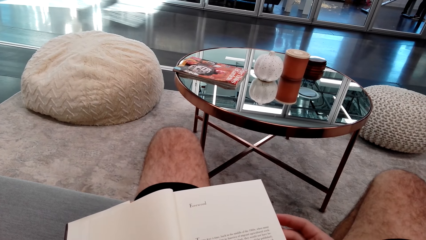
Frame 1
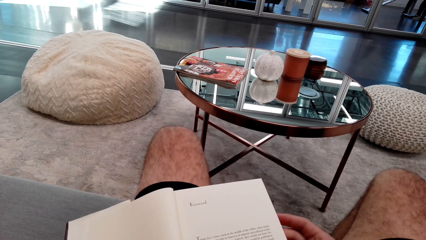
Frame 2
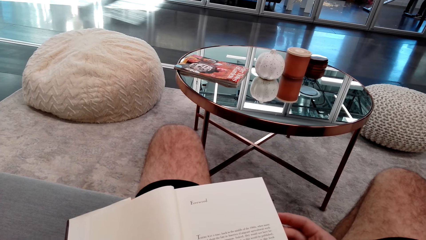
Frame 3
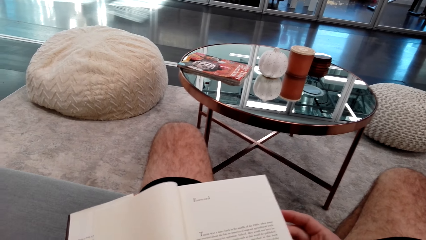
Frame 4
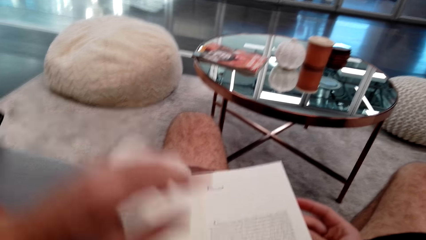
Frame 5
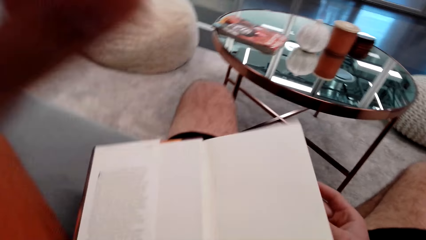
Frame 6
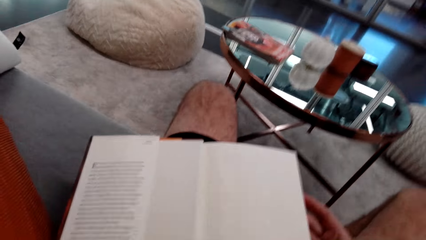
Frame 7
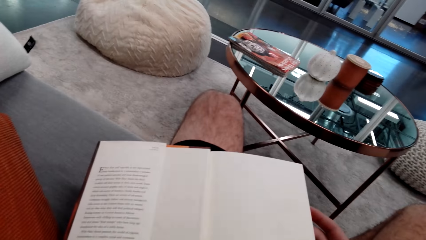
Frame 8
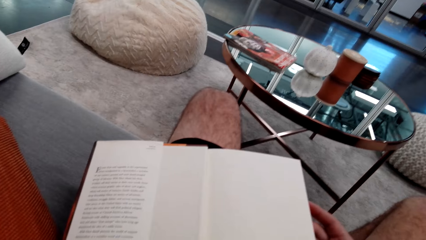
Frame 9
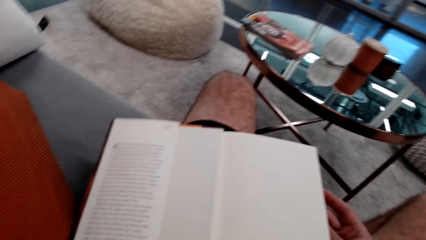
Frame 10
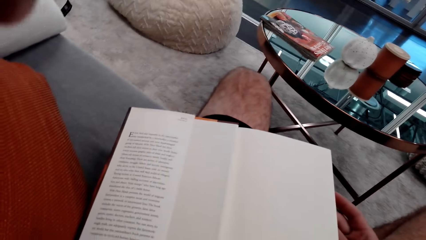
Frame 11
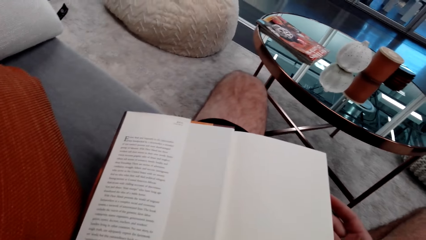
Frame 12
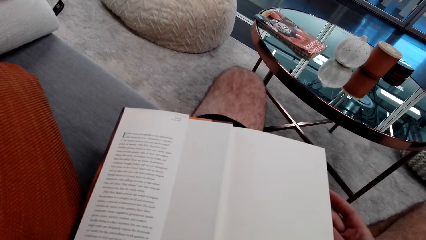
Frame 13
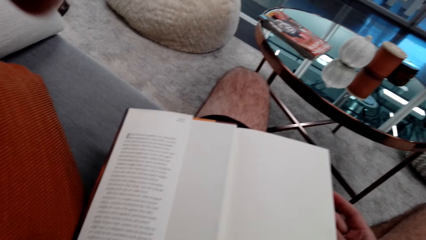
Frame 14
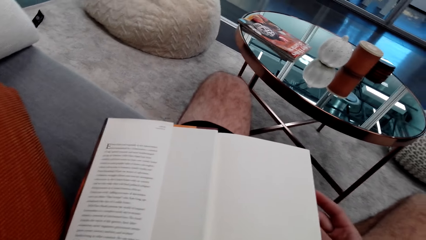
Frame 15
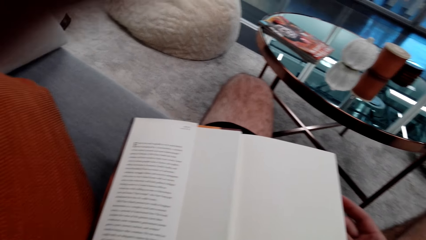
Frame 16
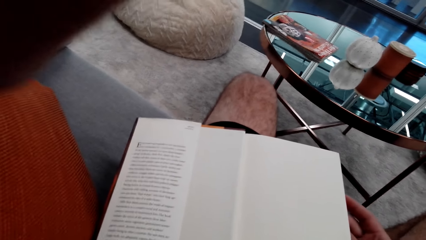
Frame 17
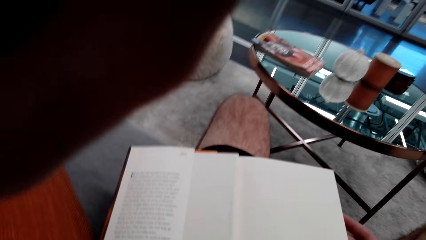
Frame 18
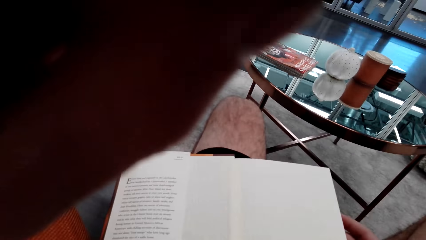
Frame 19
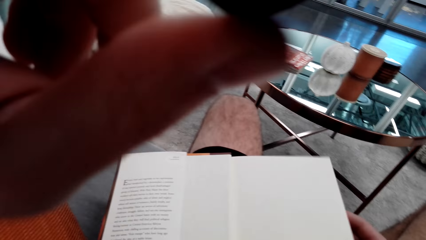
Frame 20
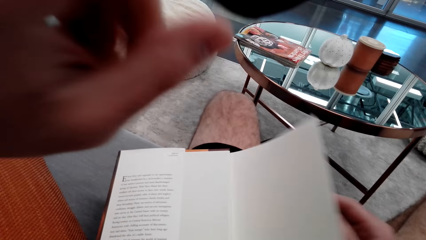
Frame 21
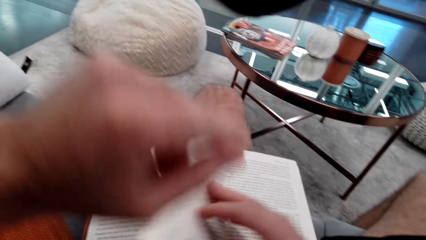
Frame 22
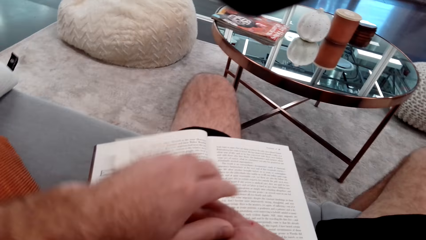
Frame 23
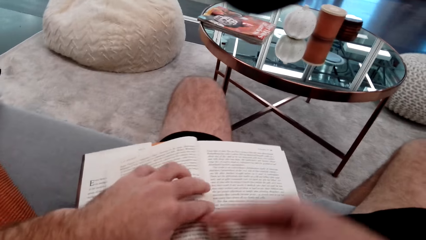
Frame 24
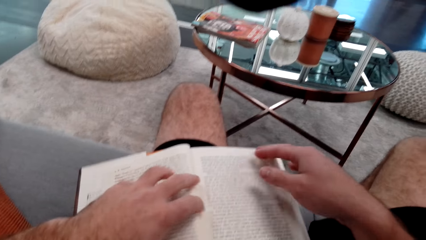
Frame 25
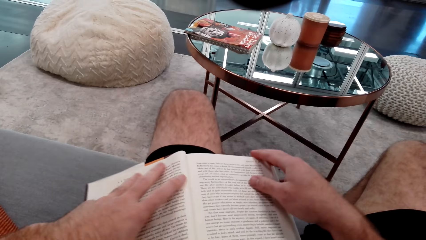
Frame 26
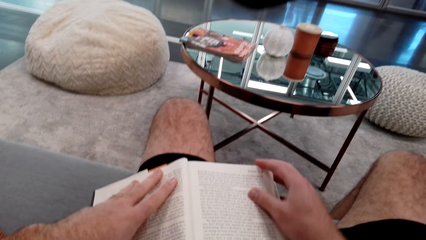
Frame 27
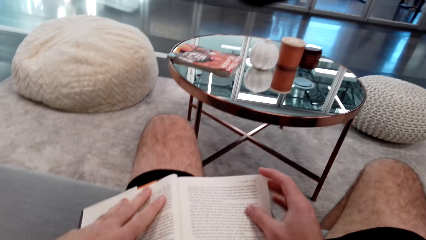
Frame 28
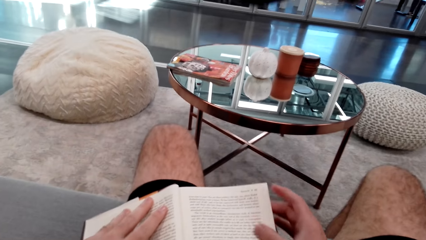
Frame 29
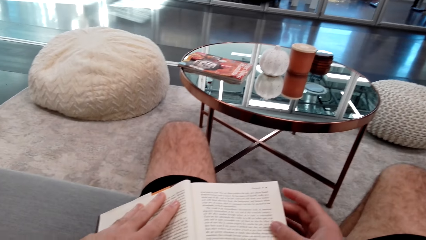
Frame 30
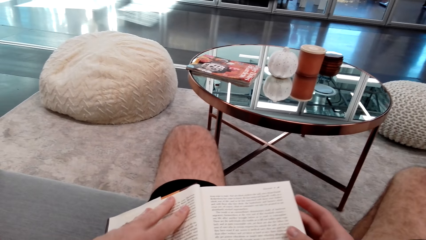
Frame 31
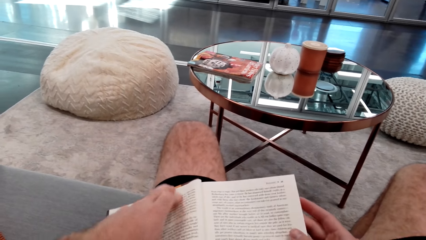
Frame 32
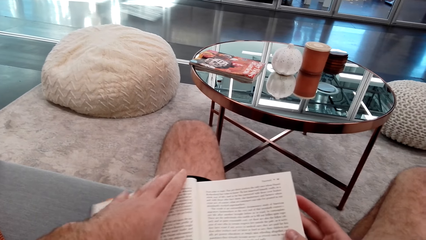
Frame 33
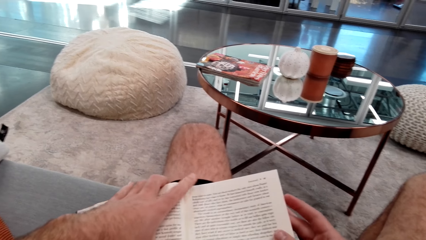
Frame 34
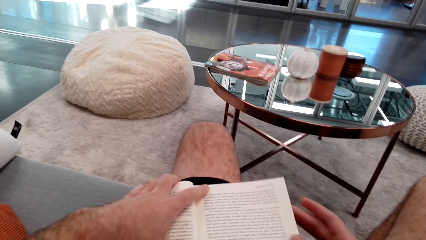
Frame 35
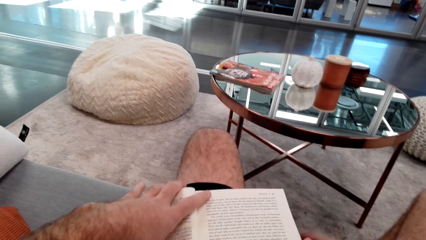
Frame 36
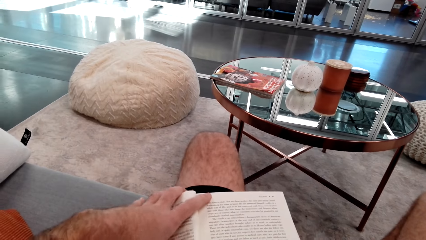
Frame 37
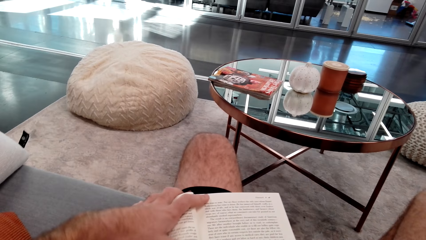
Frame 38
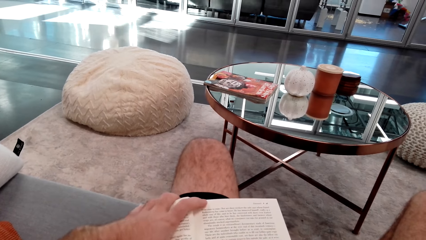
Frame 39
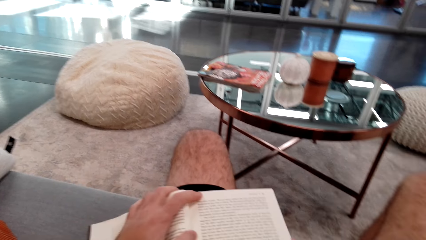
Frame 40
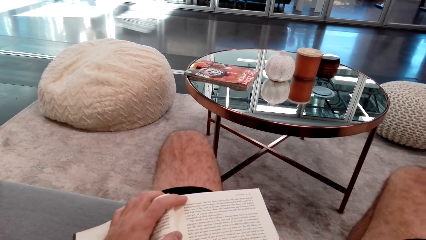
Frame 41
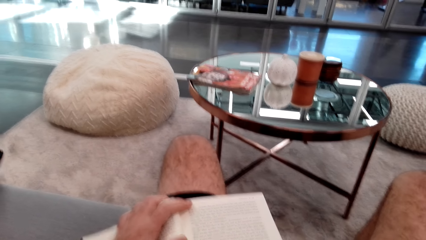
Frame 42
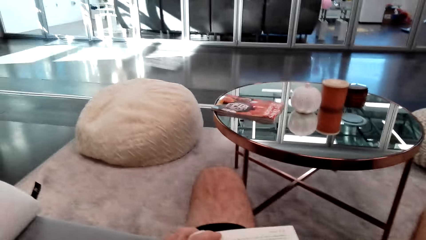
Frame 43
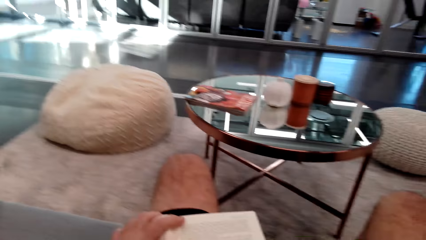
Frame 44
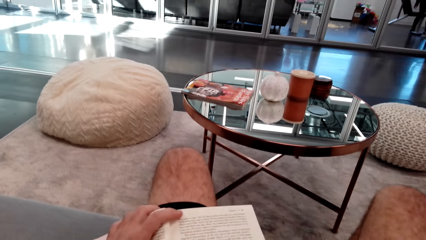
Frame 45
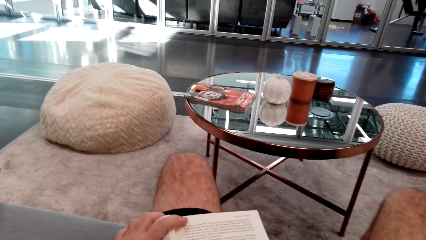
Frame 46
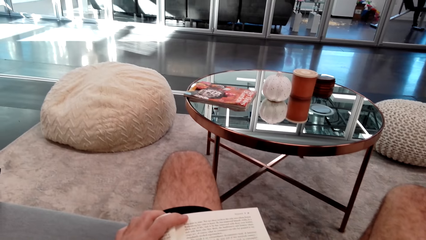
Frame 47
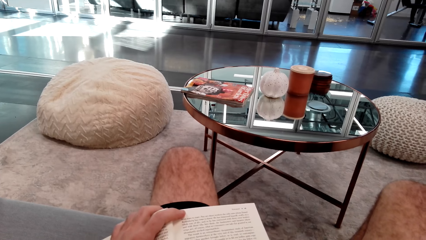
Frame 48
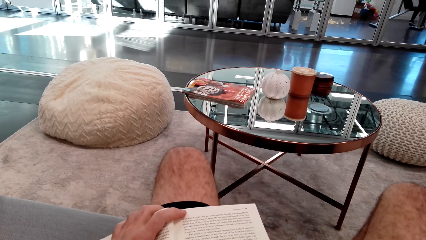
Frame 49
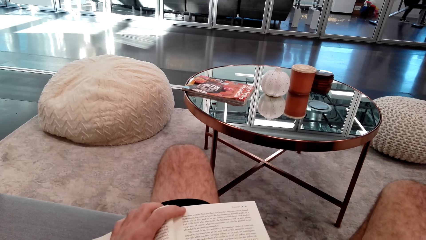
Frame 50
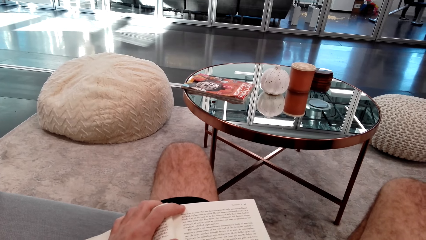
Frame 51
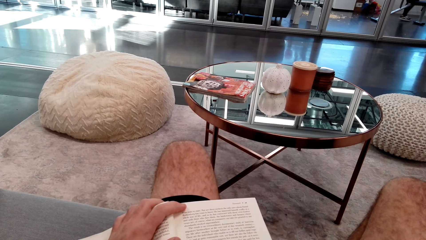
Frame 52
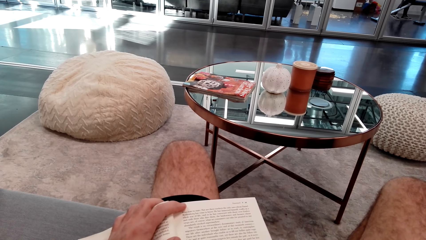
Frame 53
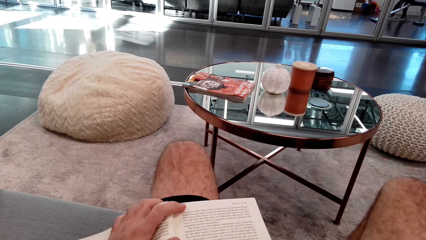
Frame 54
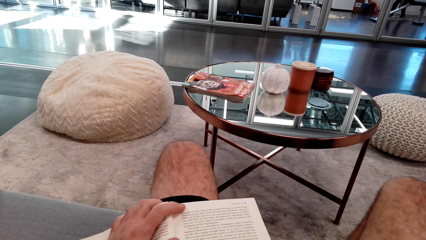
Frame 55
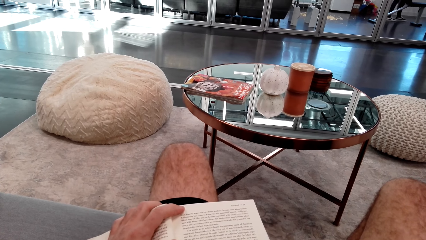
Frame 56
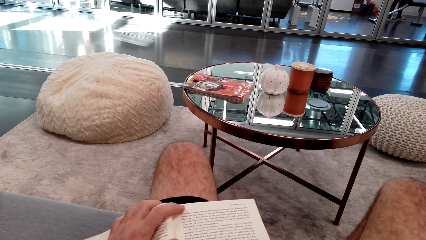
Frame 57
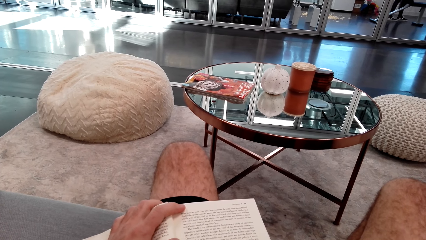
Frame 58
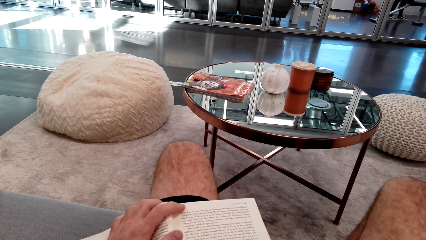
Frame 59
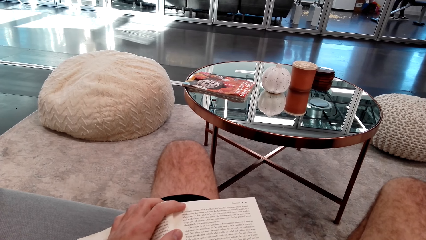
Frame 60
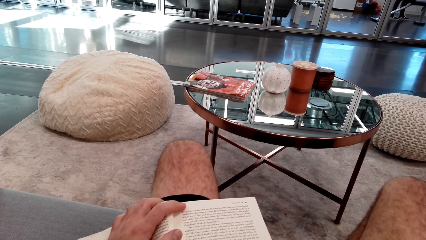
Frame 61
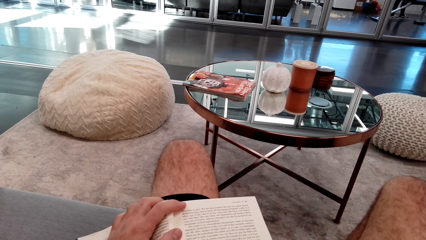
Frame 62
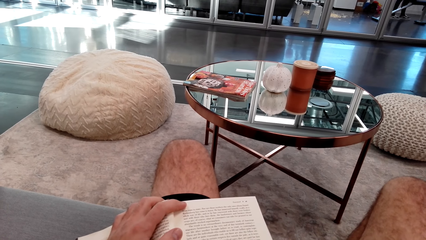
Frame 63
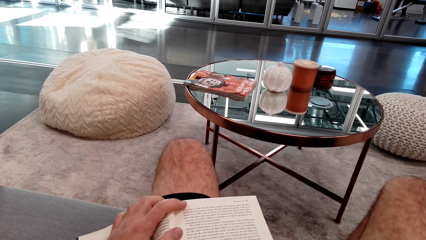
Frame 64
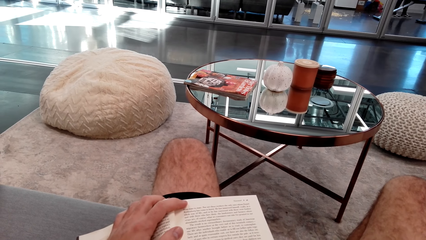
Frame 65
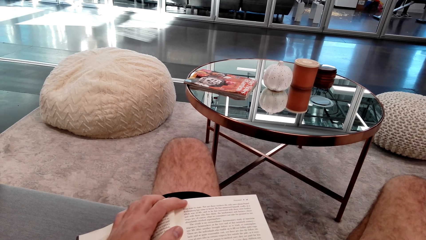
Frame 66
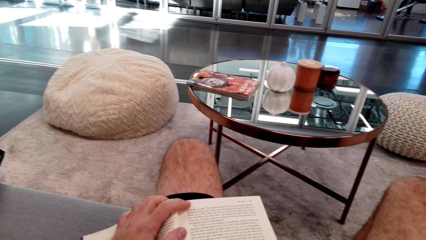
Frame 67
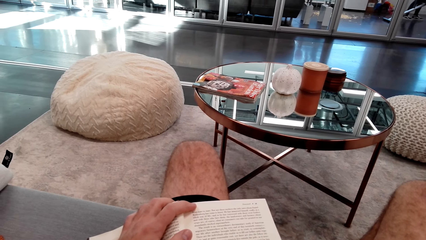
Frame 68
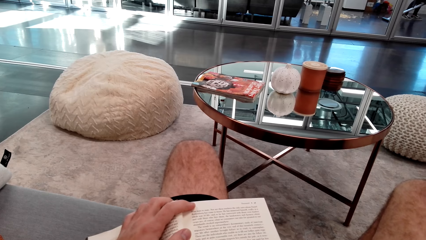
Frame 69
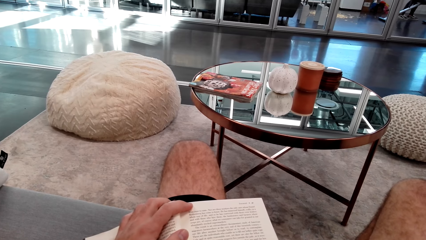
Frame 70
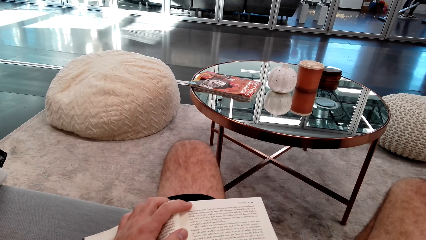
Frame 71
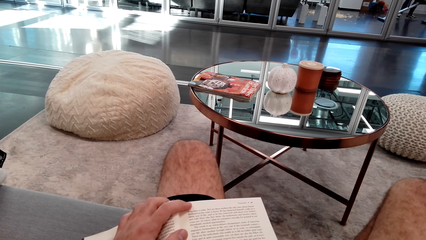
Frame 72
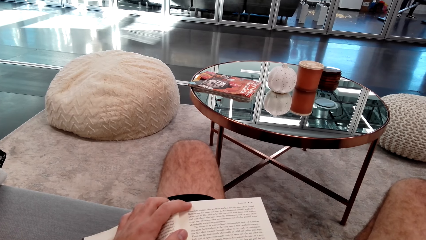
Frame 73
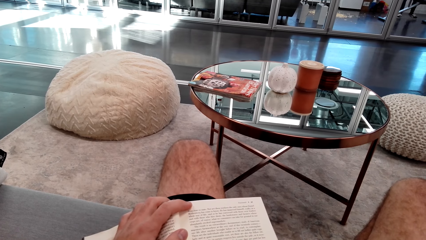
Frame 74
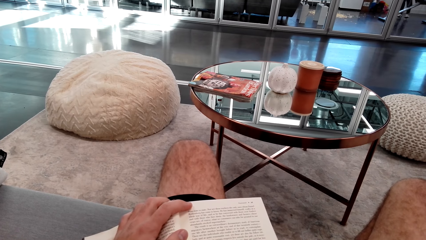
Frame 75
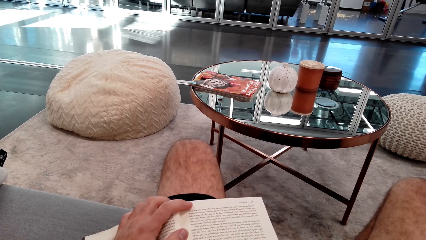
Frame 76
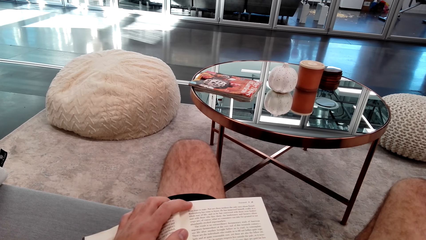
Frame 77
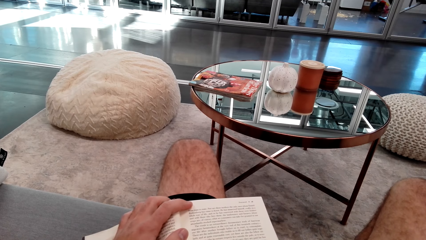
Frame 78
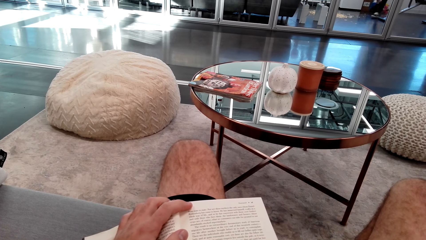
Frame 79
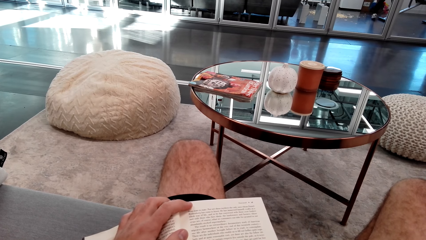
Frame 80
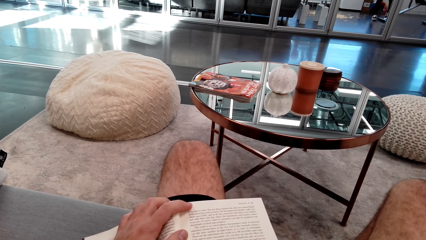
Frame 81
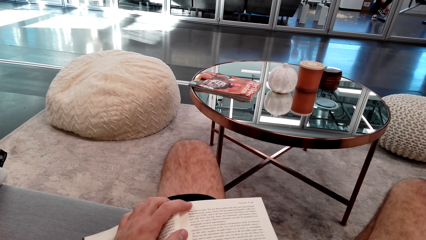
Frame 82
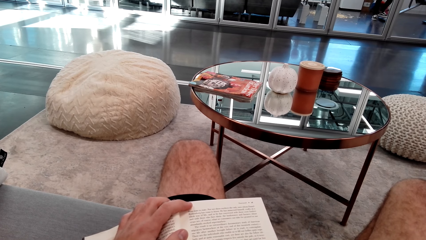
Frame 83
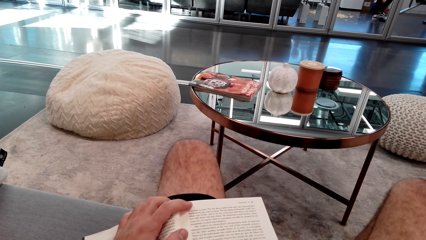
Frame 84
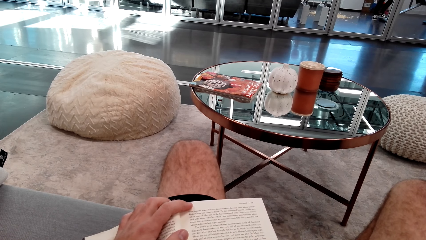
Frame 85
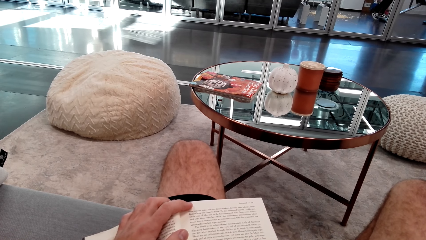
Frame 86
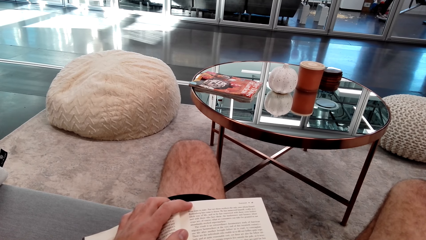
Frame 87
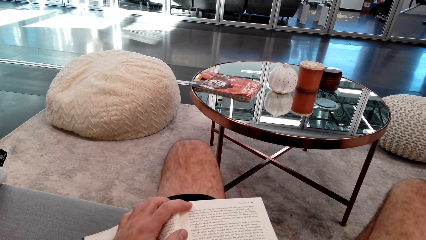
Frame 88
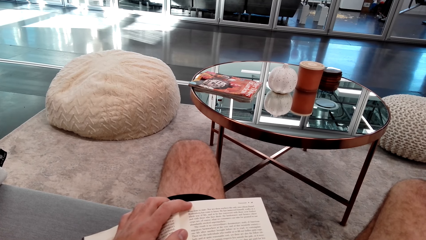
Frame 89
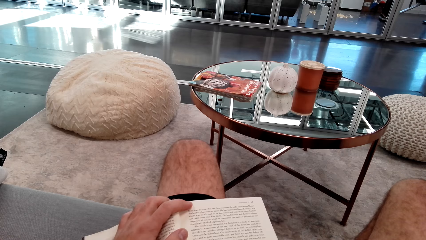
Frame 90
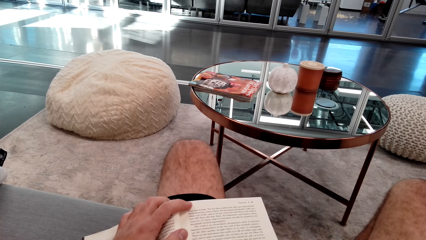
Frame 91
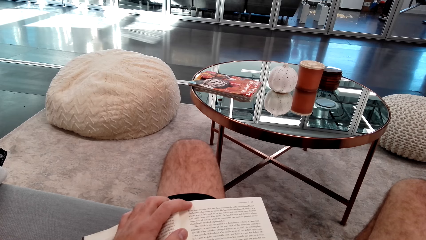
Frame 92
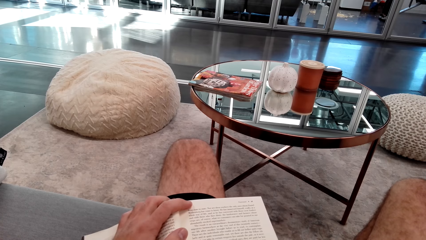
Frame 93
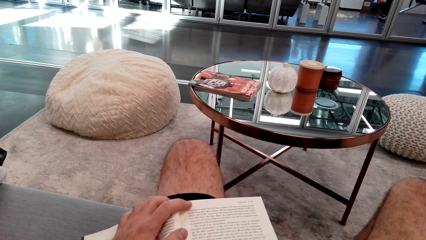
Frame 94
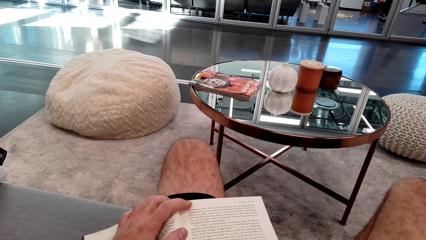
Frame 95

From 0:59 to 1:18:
The camera wearer holds the camera. They turn the page. They read the book.
